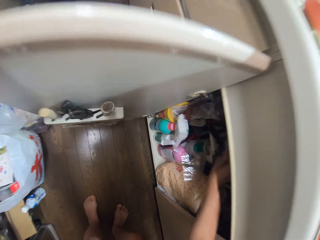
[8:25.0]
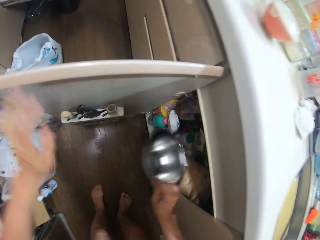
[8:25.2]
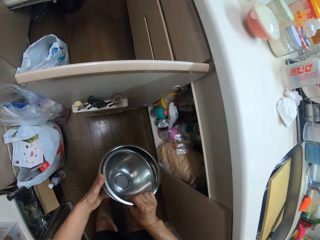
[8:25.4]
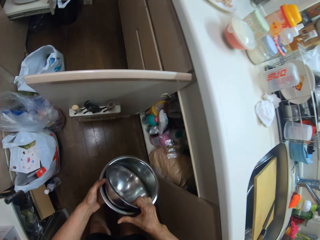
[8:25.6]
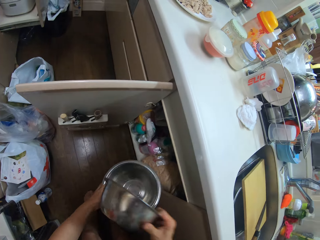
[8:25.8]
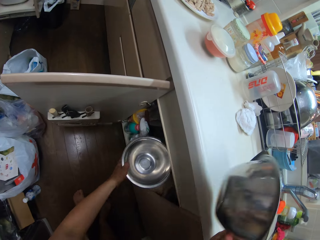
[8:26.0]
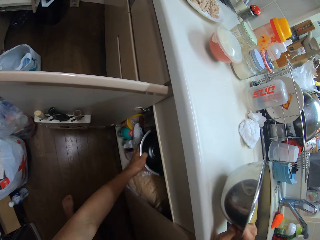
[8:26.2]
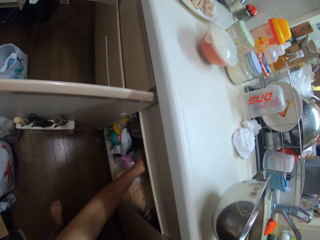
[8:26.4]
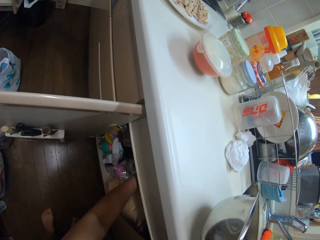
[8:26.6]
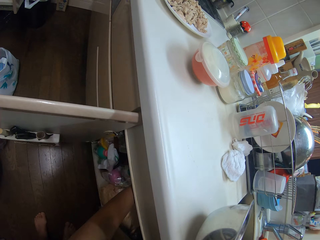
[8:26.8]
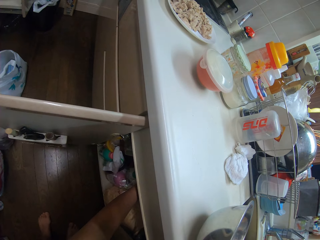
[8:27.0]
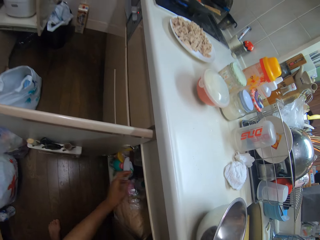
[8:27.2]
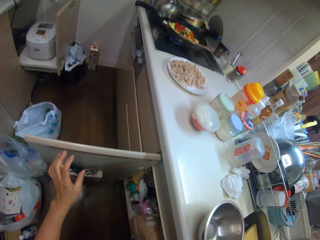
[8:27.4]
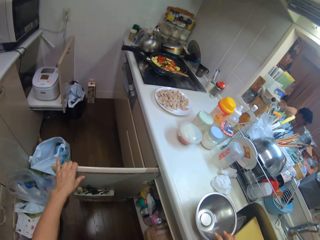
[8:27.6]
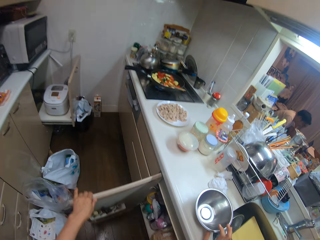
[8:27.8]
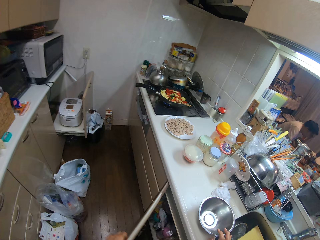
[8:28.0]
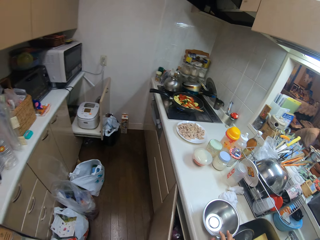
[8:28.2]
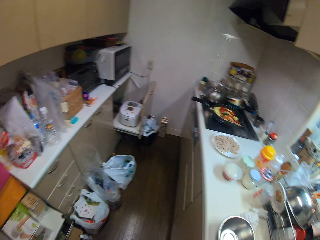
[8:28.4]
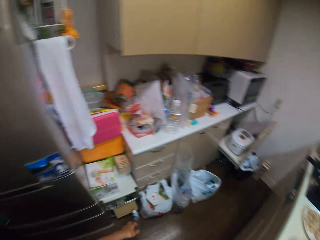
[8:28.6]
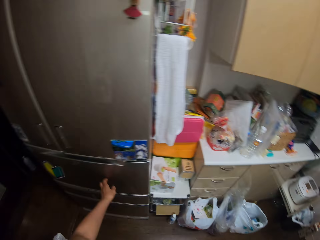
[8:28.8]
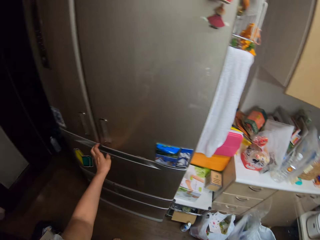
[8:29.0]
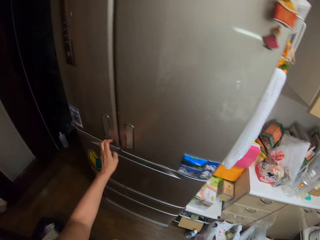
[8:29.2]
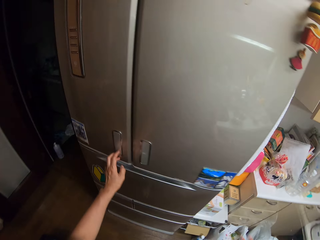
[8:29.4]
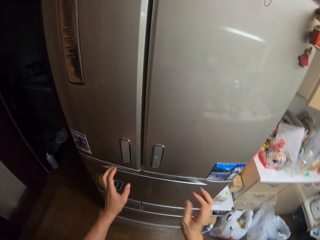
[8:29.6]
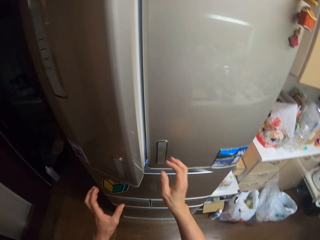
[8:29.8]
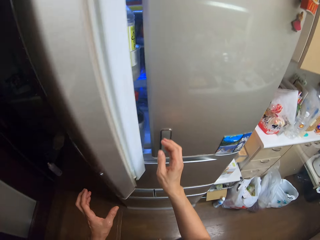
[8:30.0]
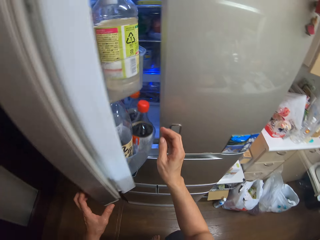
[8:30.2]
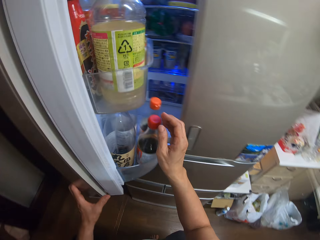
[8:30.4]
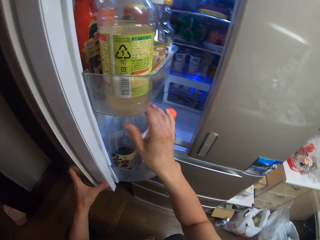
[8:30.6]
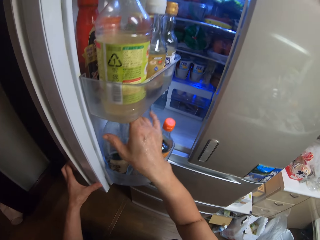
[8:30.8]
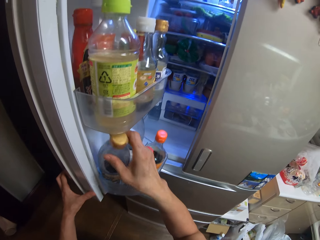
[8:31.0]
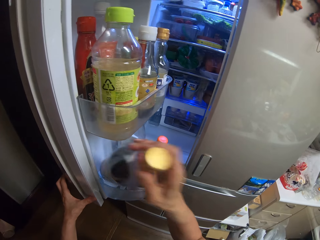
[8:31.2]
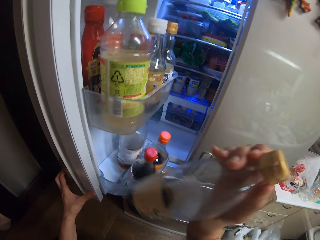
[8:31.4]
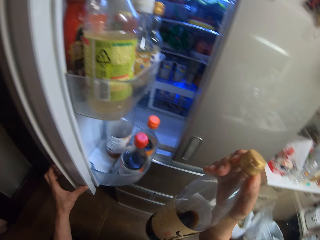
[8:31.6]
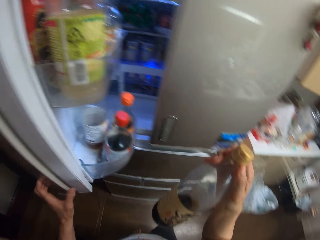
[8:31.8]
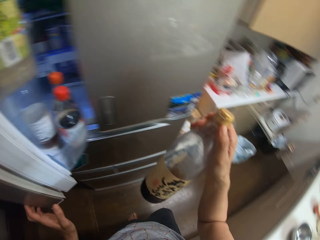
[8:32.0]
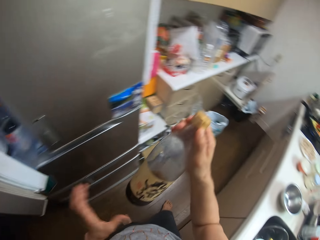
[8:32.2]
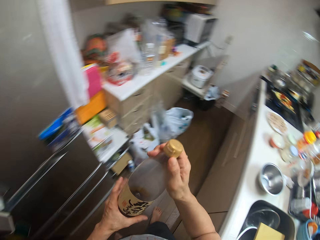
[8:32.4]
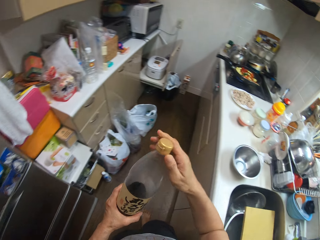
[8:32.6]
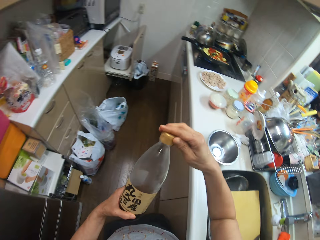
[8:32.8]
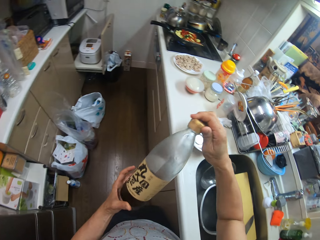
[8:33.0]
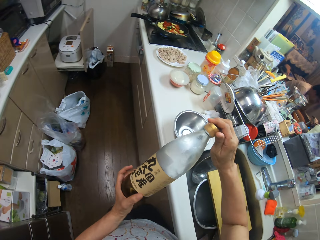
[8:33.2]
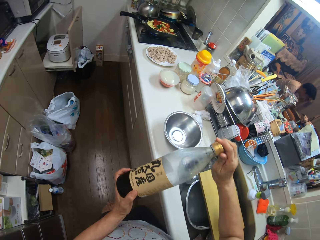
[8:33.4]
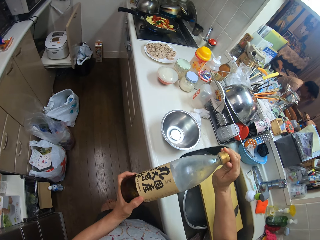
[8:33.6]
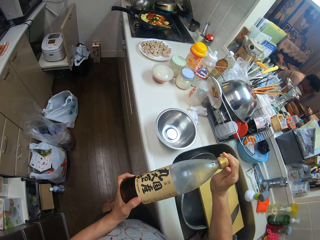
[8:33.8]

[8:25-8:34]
The camera wearer brings out two bowls from the cabinet. They remove the smaller one of the two bowls. They return the bigger bowl in the cabinet. They place the small bowl on the slab. They close the cabinet. They open the fridge. They bring out a black vinegar from the fridge.

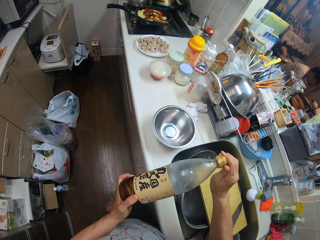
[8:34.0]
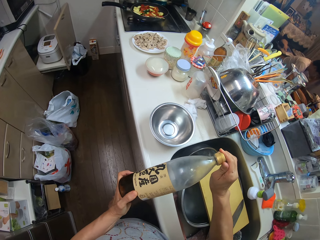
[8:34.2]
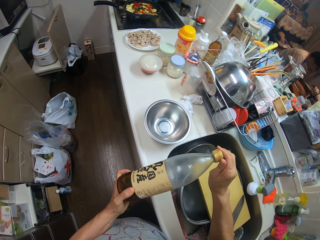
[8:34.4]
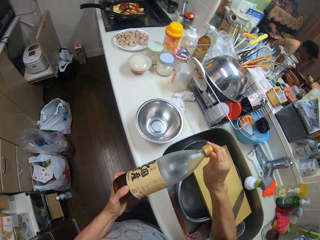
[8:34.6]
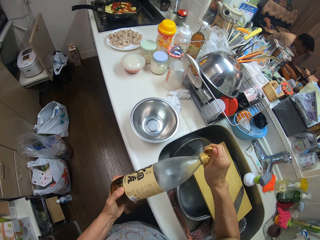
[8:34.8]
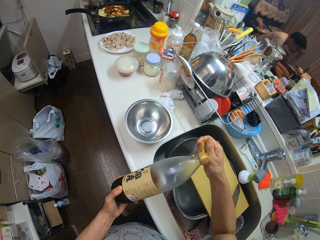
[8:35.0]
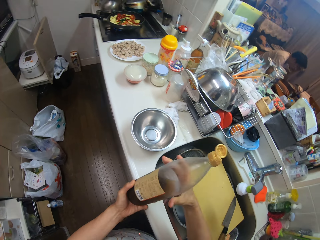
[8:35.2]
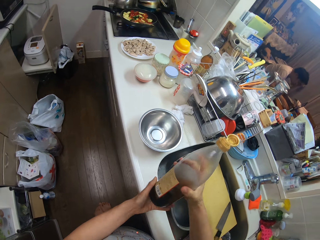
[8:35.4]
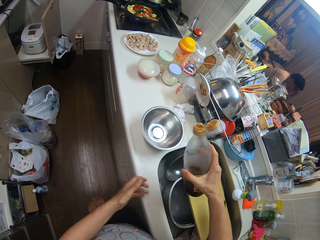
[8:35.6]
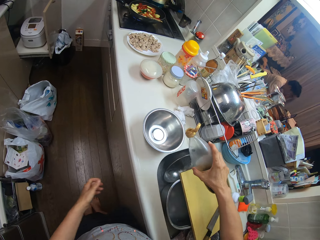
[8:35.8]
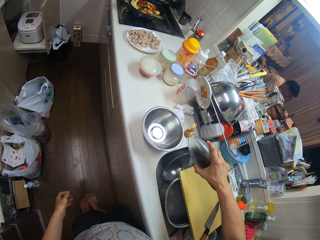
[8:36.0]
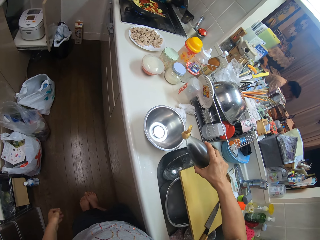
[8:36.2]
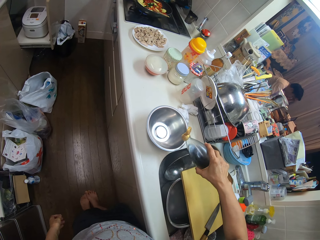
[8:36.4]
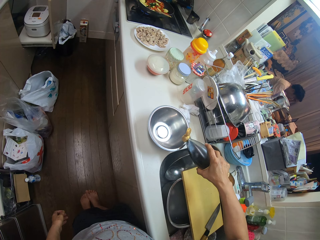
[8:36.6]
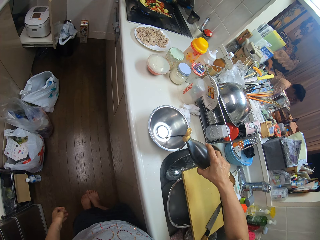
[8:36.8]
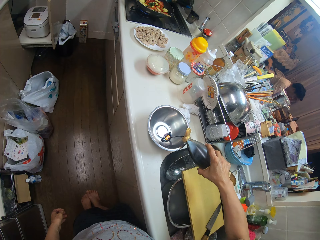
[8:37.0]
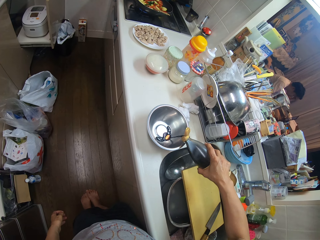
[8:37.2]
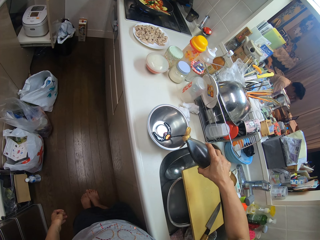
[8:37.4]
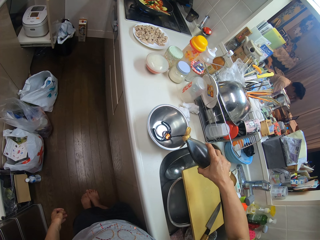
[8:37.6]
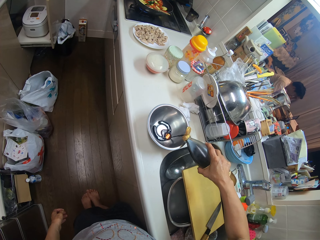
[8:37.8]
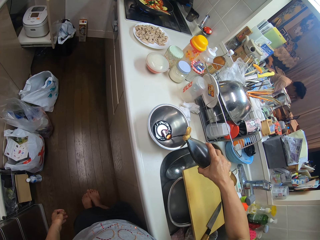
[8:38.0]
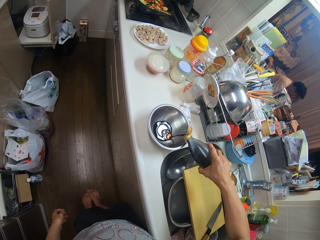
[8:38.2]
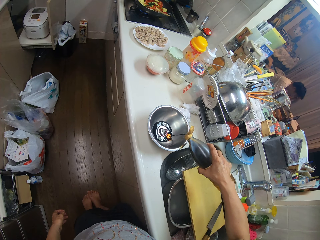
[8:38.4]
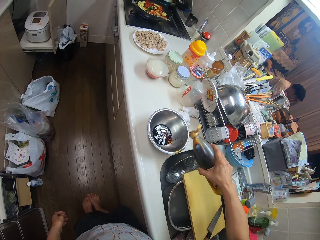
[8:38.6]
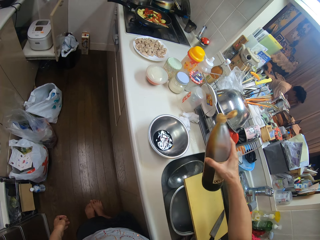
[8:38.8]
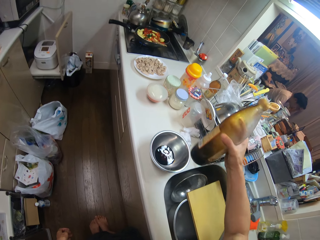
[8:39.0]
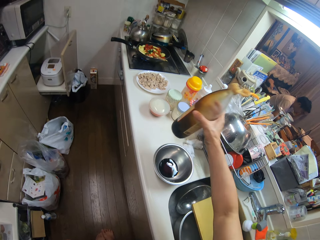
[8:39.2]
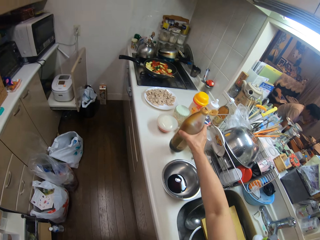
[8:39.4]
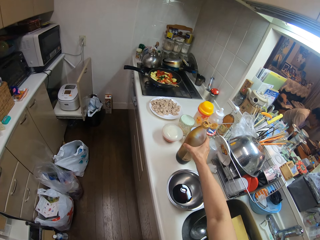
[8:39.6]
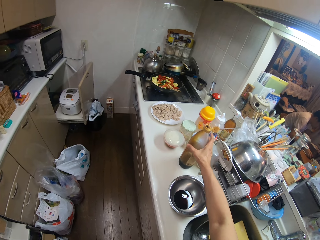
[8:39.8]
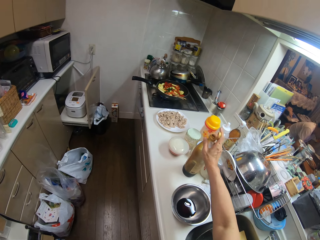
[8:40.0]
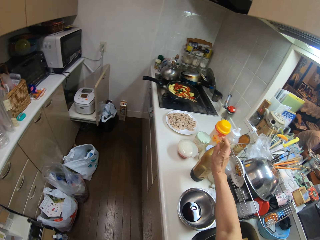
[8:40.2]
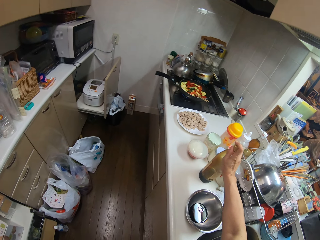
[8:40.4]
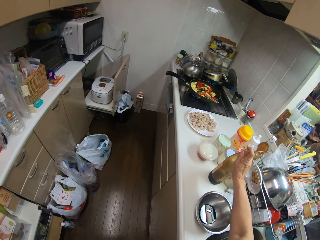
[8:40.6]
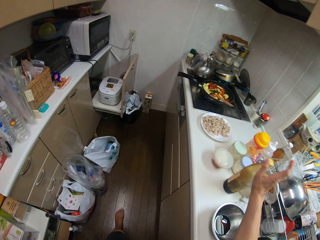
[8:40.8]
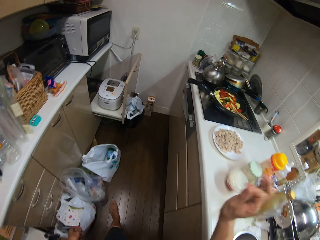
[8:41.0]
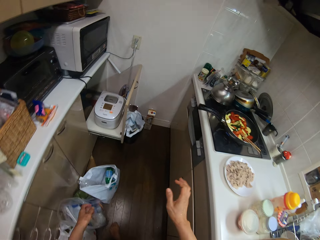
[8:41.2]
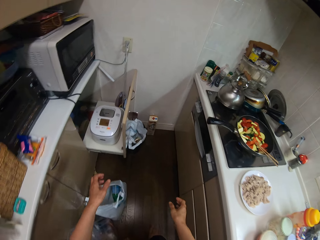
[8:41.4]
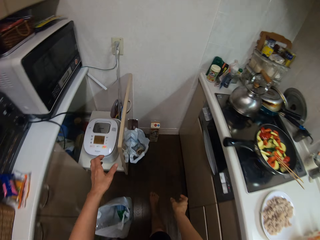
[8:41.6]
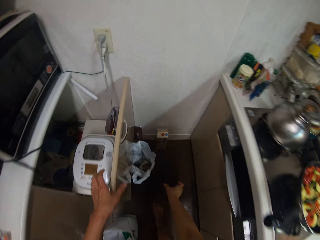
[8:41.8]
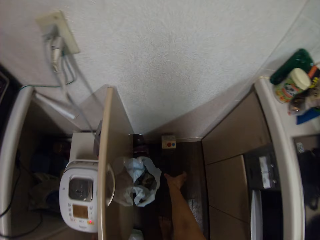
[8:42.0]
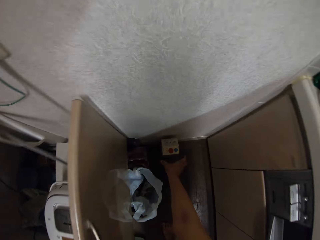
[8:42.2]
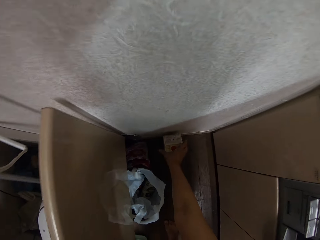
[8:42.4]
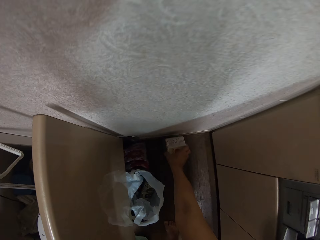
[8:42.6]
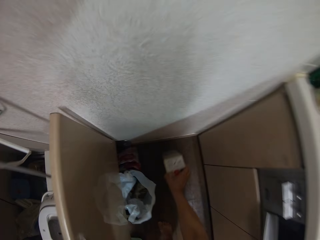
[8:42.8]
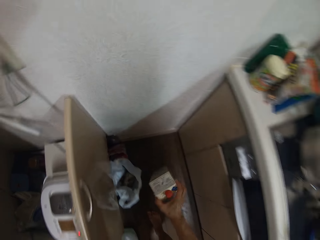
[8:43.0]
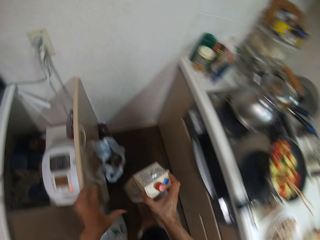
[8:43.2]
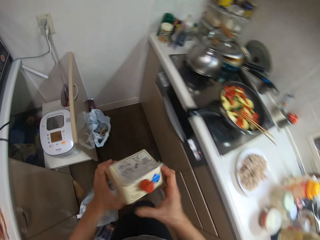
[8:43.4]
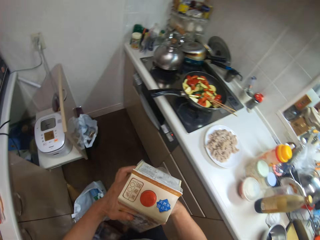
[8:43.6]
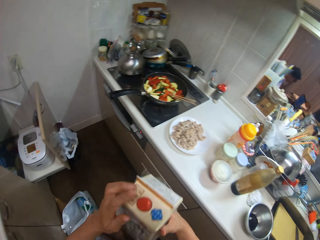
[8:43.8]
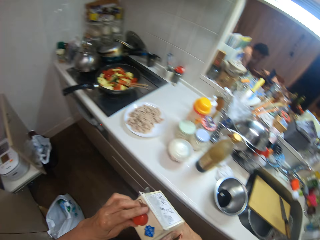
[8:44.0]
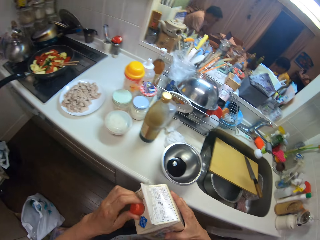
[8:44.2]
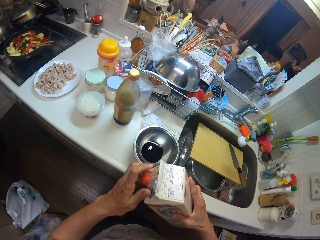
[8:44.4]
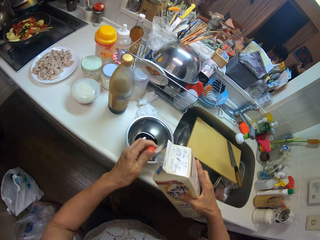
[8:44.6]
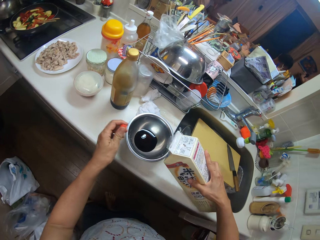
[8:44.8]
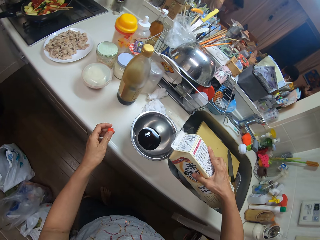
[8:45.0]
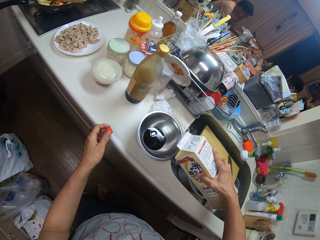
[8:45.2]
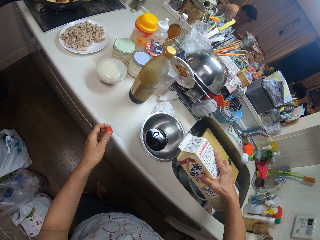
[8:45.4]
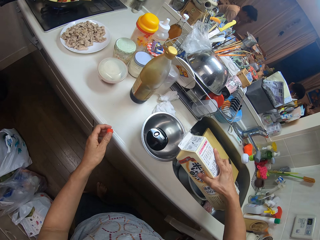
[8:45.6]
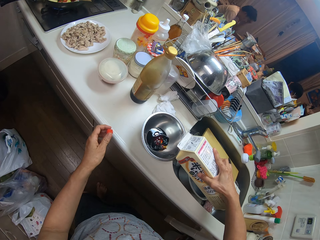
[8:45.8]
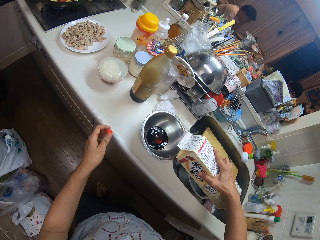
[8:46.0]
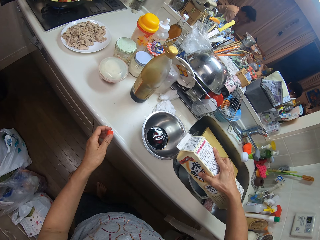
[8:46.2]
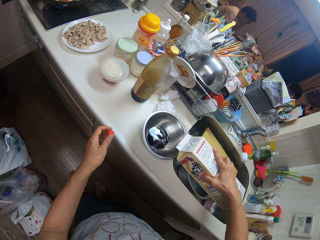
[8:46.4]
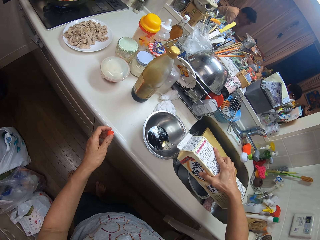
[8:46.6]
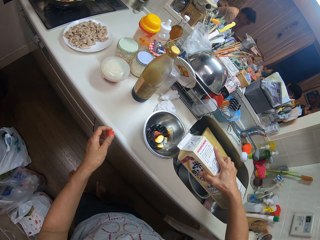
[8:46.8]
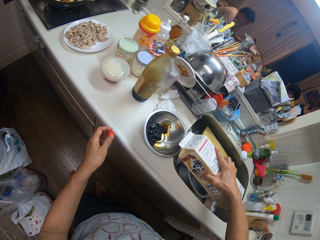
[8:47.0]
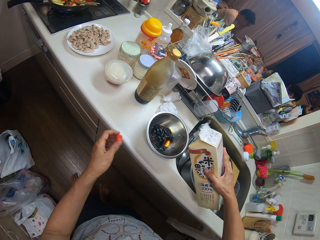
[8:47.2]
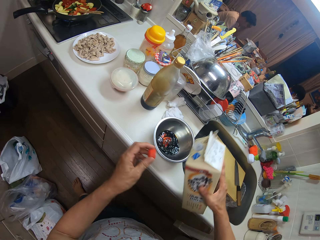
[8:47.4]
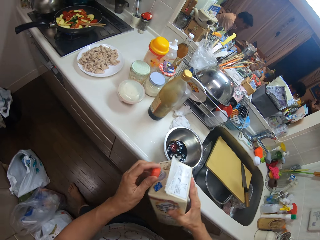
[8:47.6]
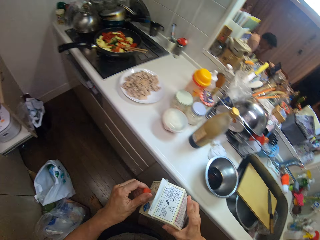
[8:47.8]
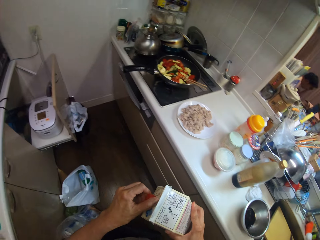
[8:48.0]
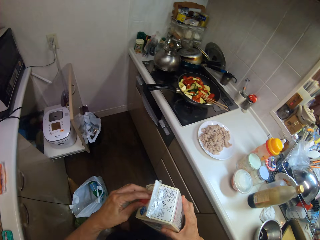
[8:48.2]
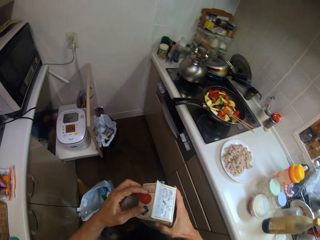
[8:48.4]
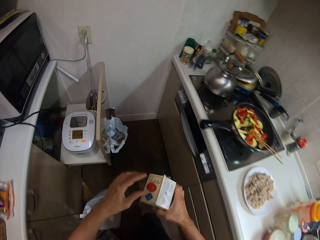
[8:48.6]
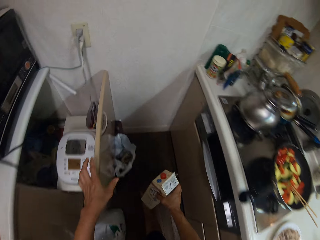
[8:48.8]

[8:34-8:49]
The camera wearer stares at the bottle. They open the vinegar. They pour the vinegar in the bowl on the slab. They place the vinegar on the slab. They cover the vinegar. They pick up a plum wine on the floor before the cabinet under the stove. They open the plum wine. They pour the plum wine in the bowl on the slab. They cover the plum wine.
